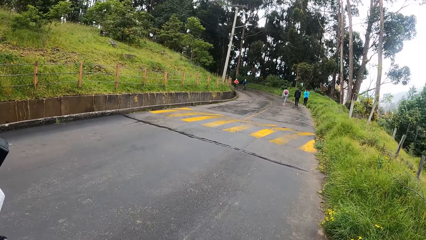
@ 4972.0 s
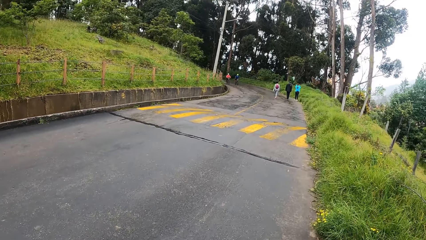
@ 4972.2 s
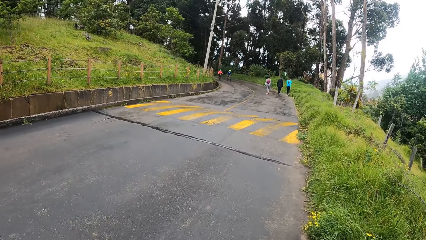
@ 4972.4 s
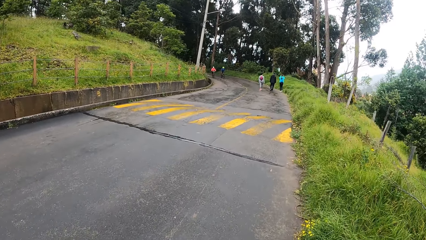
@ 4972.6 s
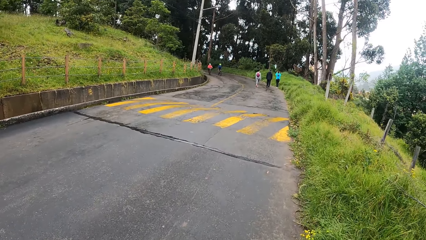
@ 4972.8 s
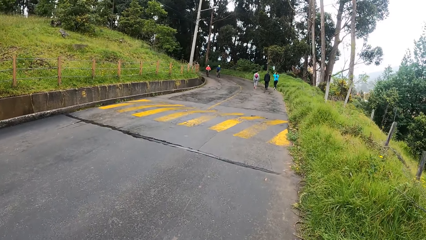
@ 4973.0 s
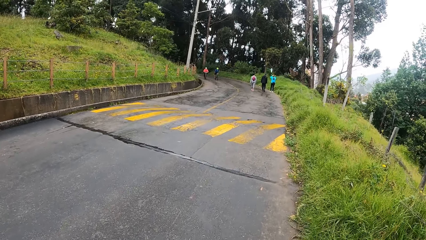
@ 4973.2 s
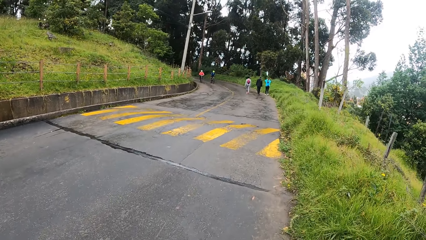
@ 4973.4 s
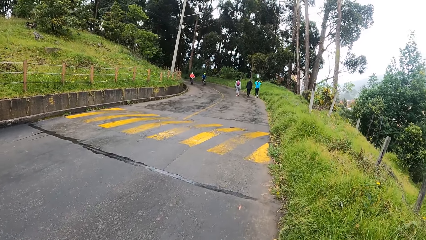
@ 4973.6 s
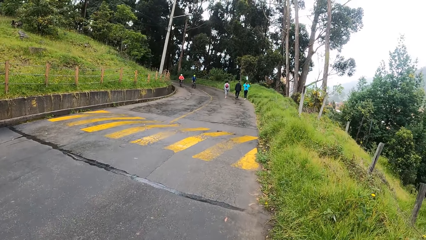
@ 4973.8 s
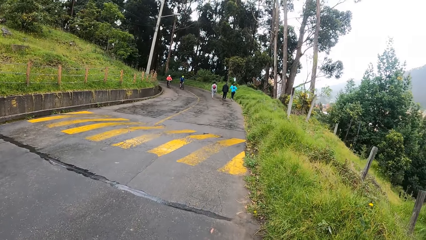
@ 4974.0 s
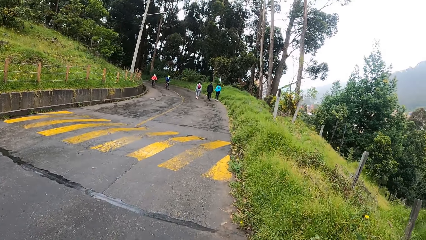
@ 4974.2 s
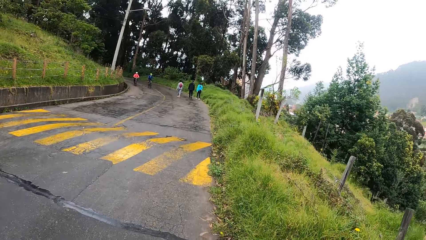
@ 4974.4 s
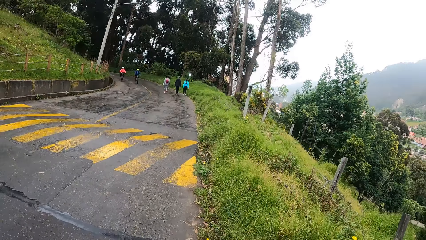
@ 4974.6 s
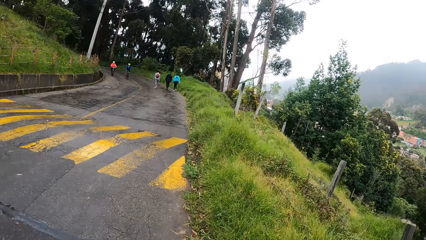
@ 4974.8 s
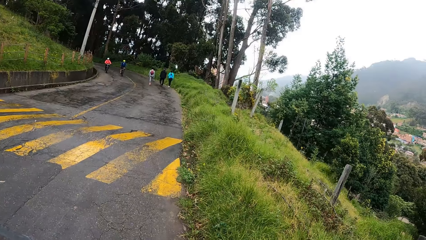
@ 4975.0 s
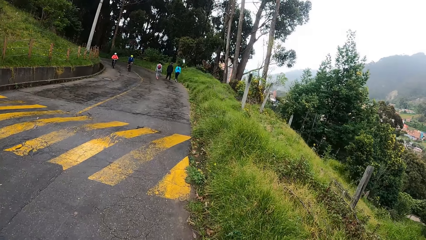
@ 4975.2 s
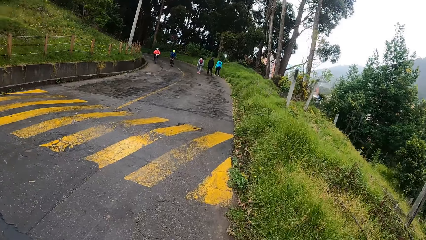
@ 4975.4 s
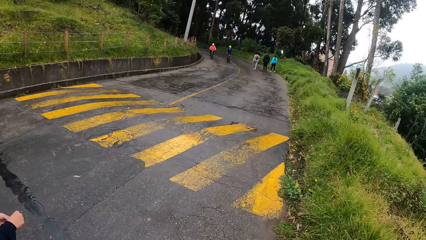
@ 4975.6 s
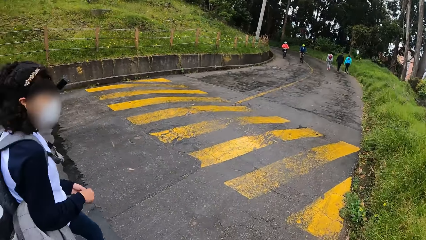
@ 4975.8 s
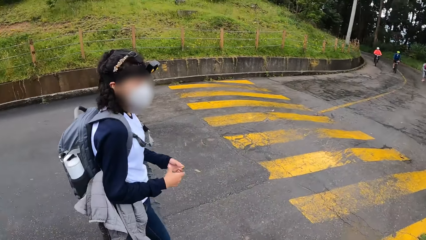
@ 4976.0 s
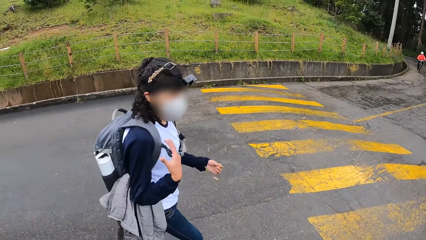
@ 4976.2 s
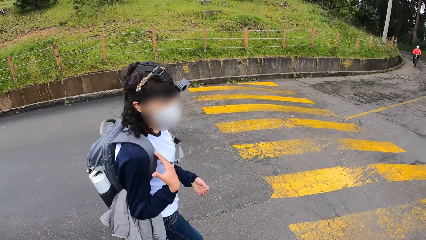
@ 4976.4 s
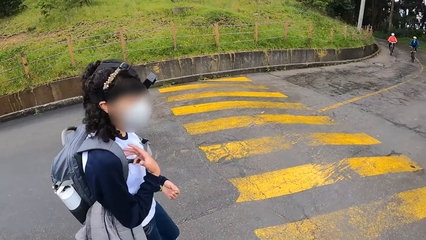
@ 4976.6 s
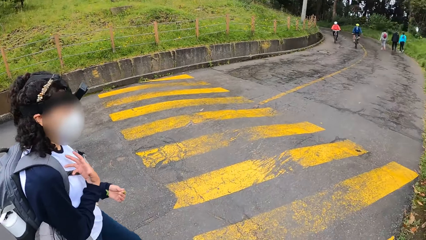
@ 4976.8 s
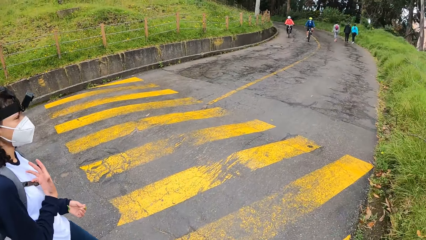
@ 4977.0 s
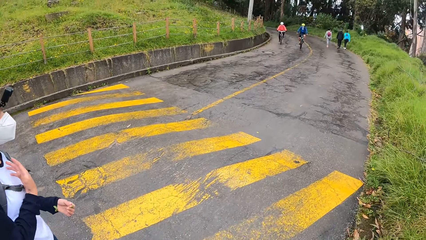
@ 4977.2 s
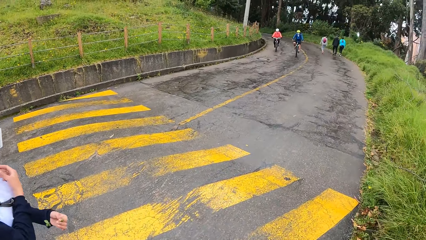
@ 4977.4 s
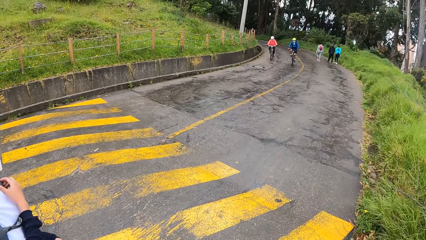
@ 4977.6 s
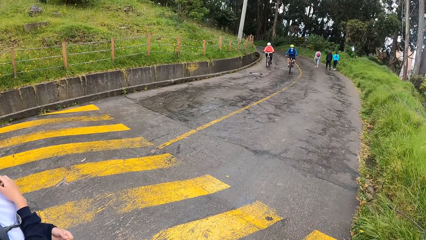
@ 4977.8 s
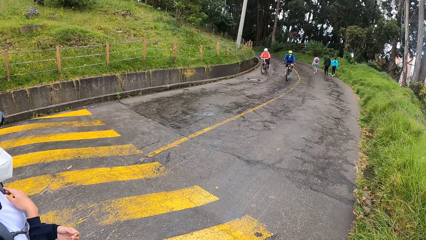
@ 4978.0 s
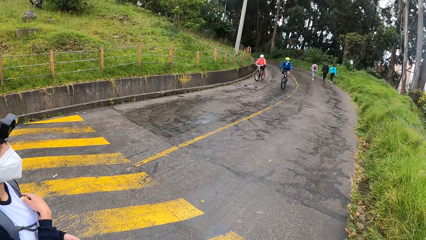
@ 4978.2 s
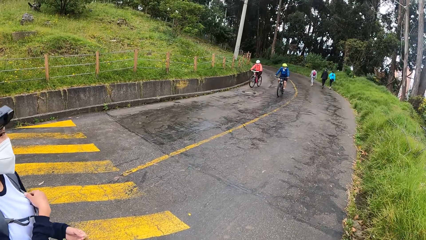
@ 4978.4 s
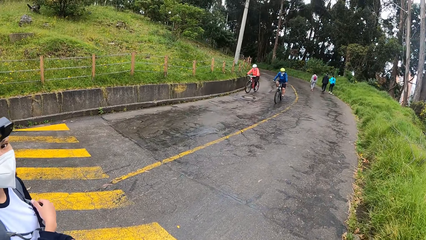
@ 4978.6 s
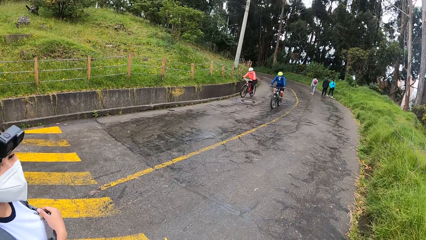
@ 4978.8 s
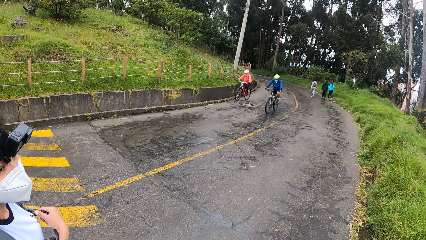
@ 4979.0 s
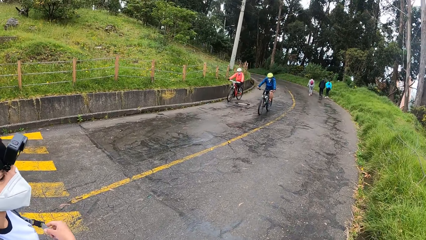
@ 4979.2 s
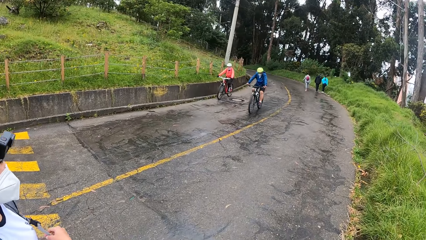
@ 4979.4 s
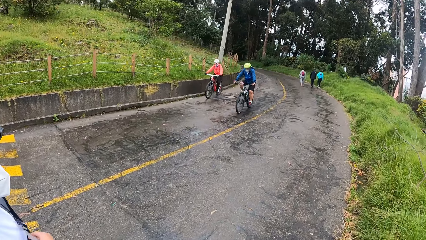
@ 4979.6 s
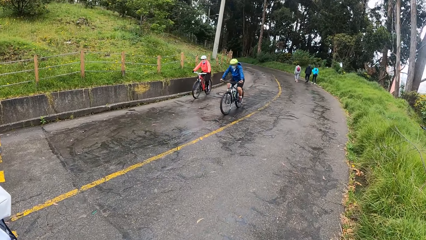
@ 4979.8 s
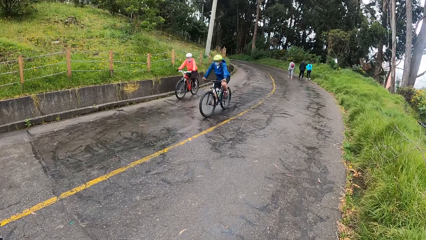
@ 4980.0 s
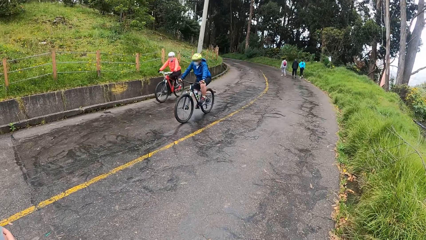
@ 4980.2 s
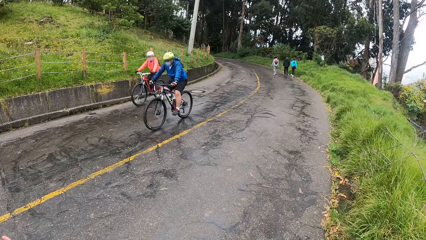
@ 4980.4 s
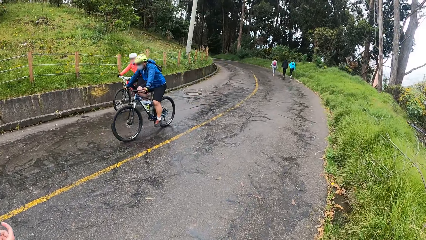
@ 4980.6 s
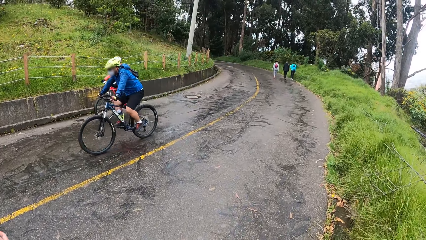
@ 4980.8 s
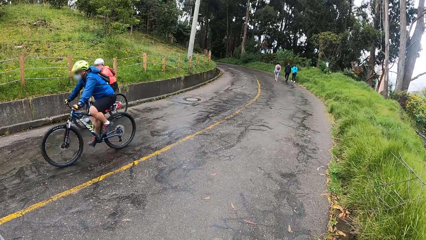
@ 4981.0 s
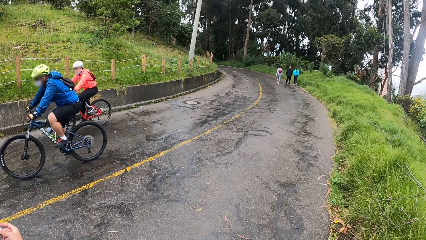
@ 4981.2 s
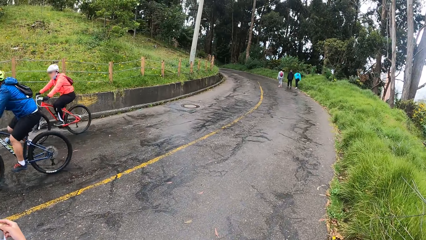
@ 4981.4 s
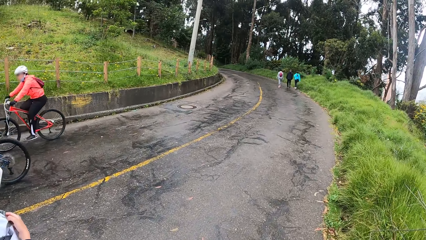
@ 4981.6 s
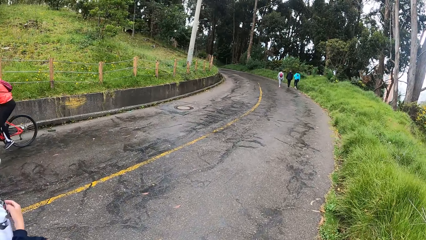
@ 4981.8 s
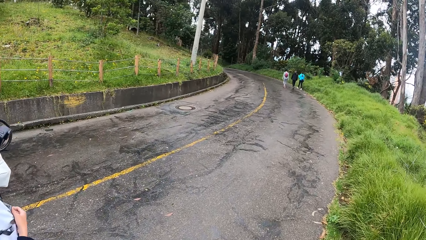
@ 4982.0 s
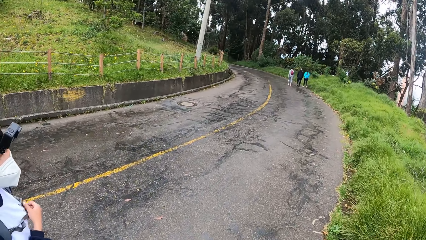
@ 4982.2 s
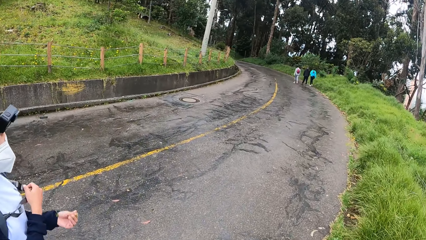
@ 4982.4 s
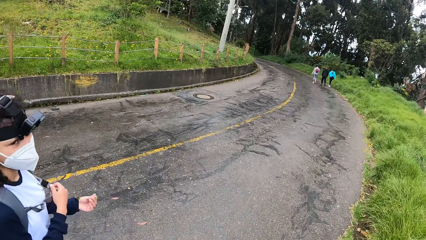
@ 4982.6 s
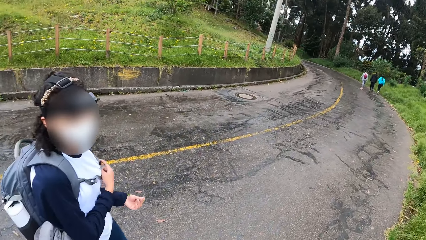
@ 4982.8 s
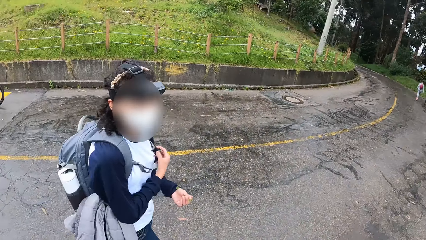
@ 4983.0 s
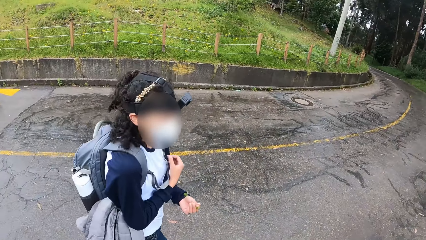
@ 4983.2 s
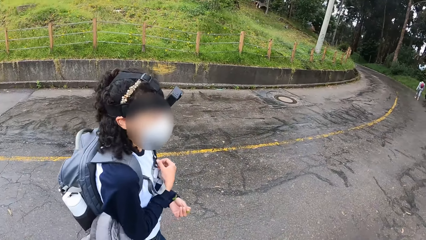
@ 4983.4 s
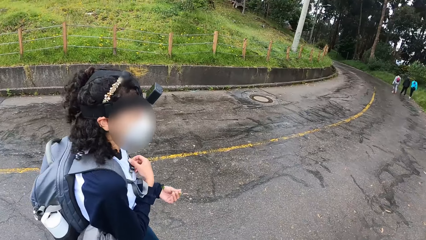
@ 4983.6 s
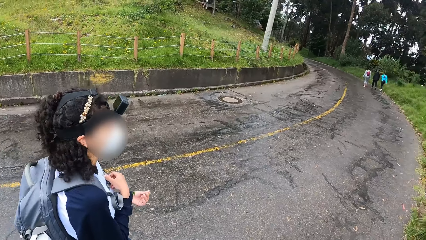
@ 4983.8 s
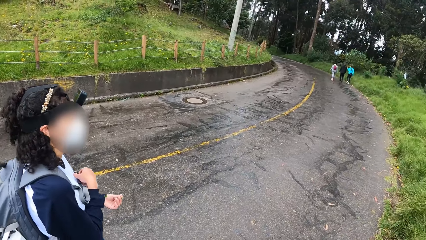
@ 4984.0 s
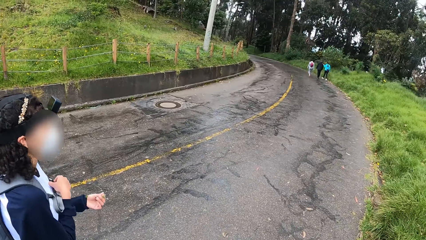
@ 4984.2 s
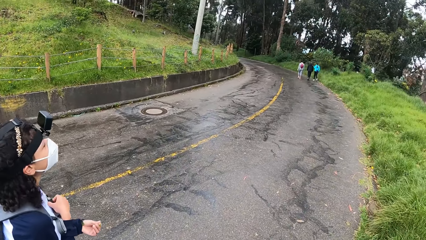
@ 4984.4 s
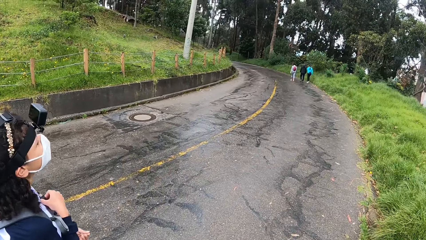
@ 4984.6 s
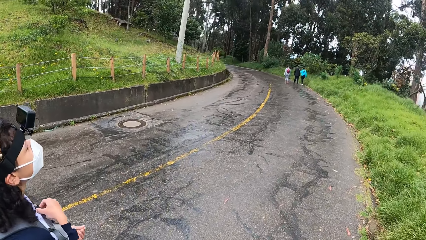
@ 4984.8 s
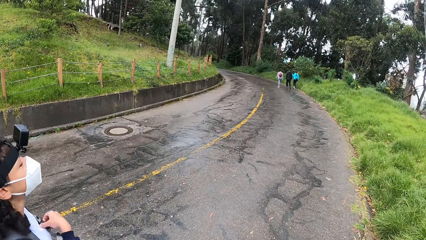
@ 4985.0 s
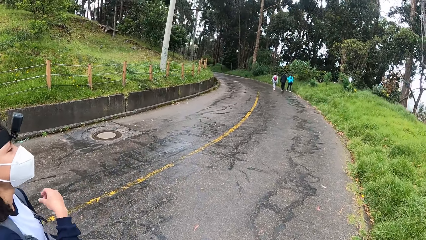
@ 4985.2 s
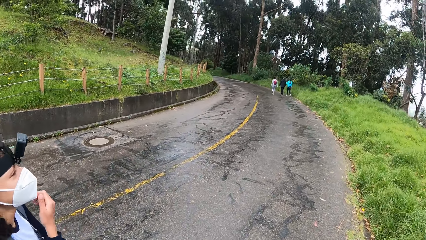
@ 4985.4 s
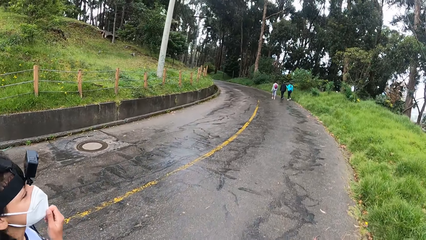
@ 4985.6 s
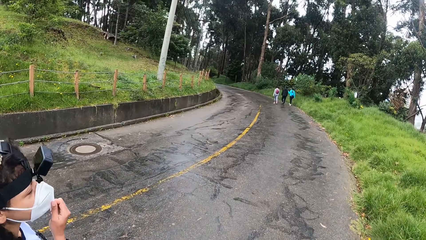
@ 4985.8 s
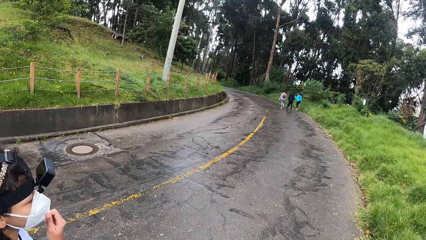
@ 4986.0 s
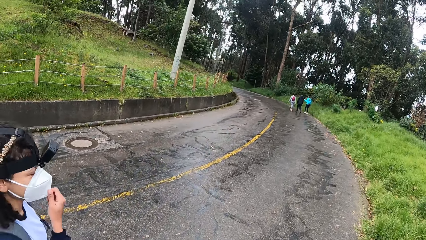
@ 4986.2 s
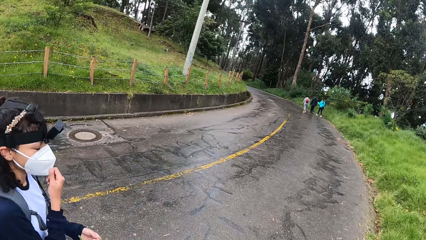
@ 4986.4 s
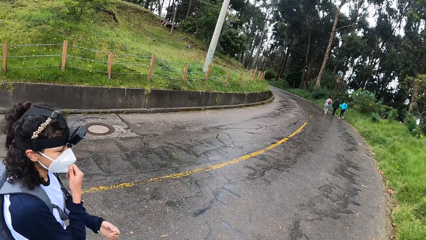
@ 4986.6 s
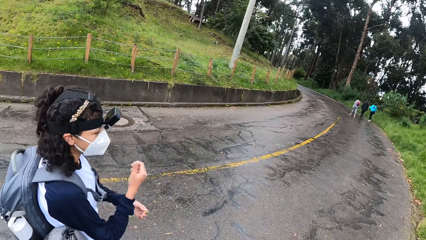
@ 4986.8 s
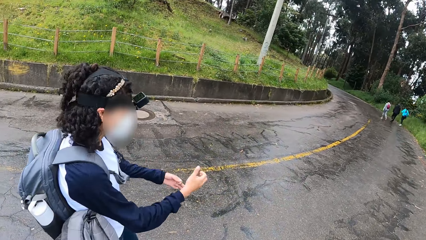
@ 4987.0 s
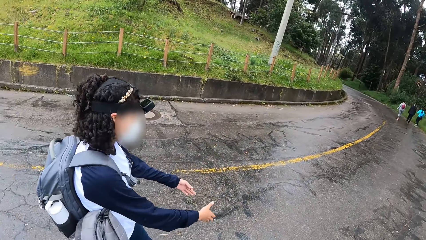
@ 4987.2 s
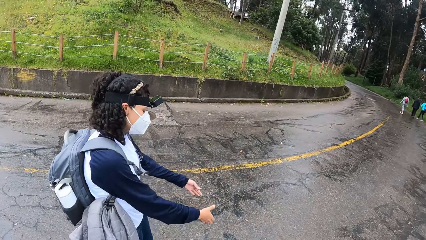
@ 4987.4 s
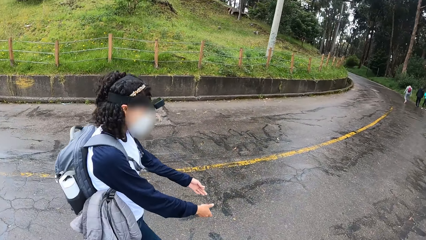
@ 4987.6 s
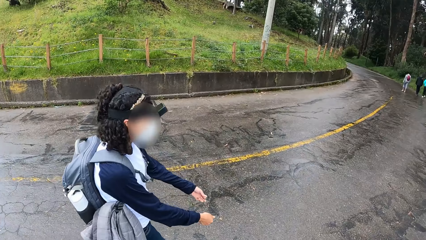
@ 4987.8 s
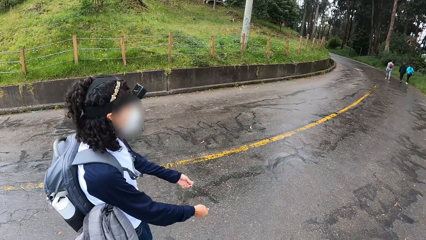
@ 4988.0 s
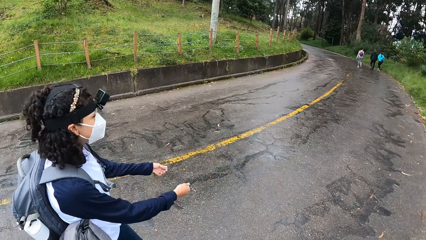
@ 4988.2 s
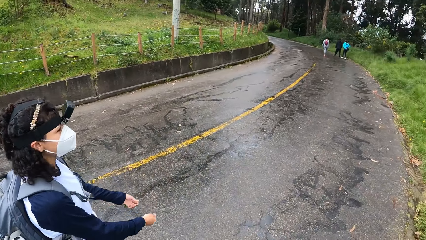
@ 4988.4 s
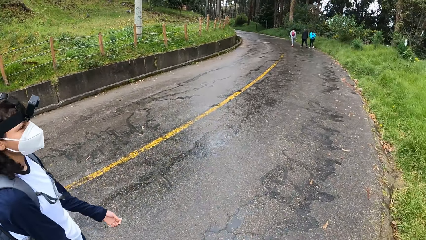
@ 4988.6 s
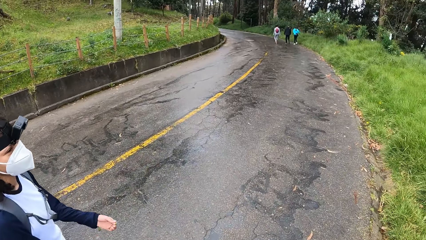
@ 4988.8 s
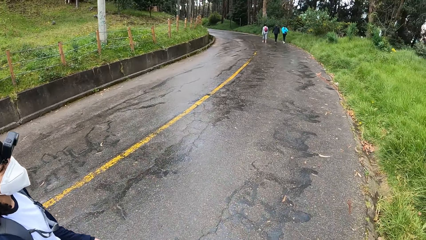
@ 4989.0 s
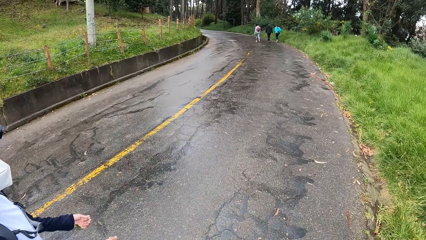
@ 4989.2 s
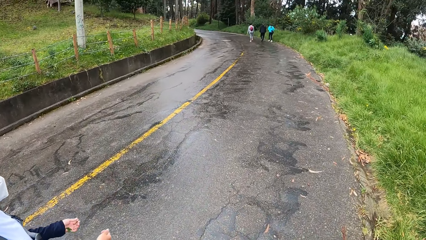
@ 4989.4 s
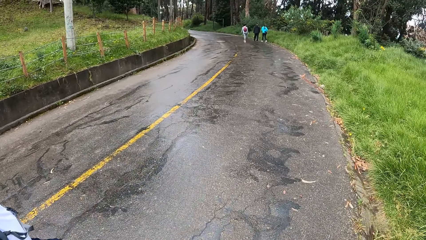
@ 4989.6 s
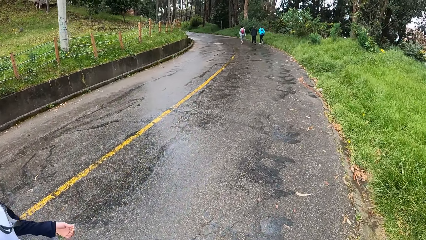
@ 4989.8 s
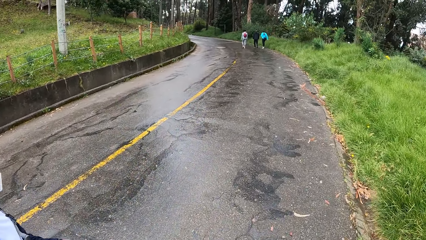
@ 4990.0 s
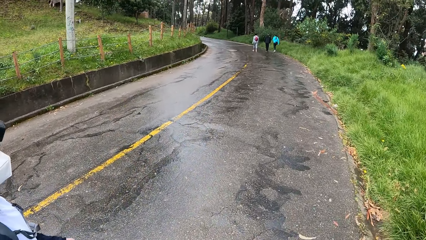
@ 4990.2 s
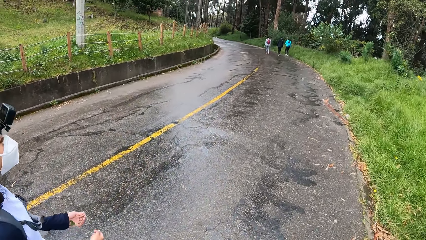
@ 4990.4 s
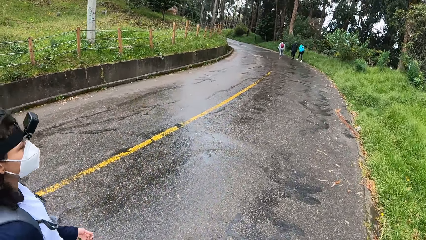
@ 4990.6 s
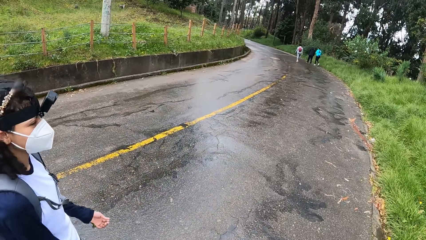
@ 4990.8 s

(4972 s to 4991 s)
The woman touches the strap of her schoolbag with her right hand. A man and another man ride past the camera wearer. The woman adjusts her nose mask with her right hand.
